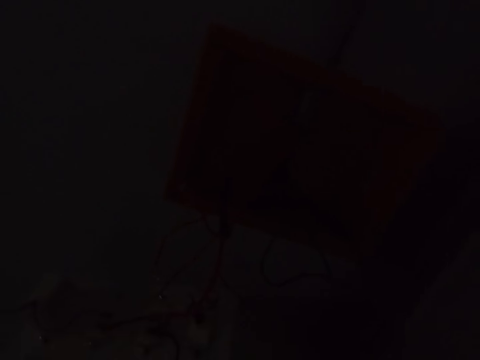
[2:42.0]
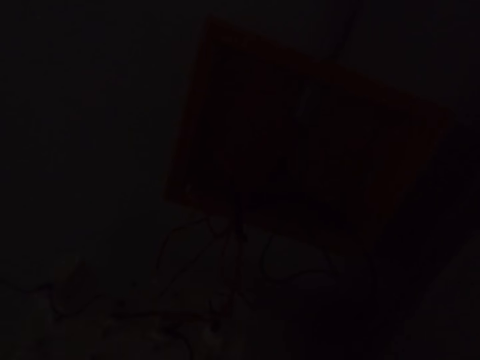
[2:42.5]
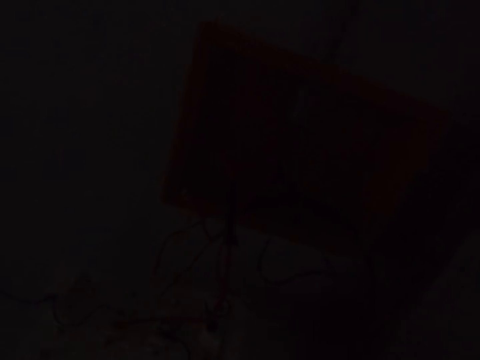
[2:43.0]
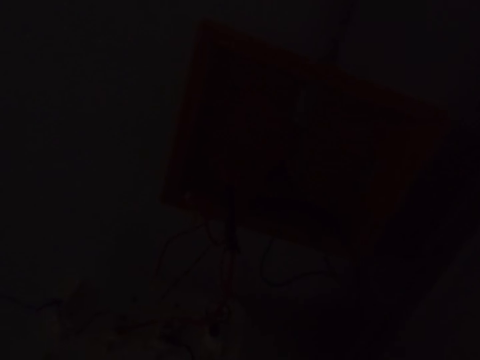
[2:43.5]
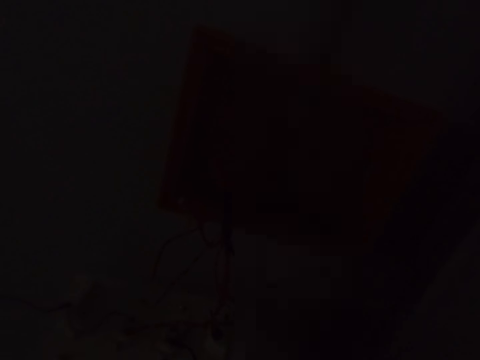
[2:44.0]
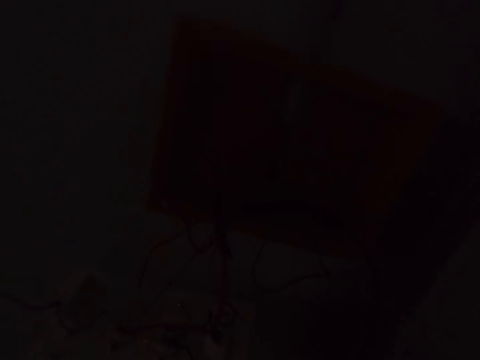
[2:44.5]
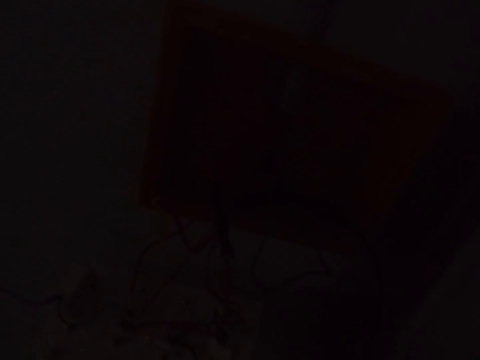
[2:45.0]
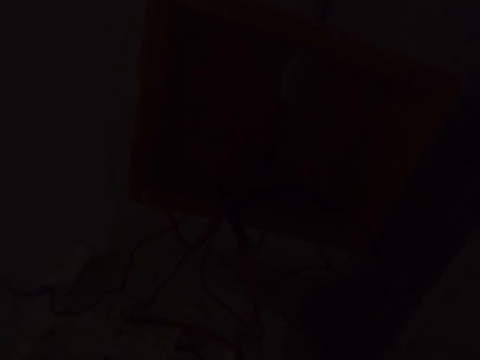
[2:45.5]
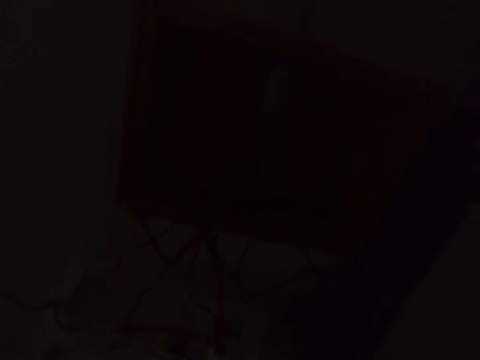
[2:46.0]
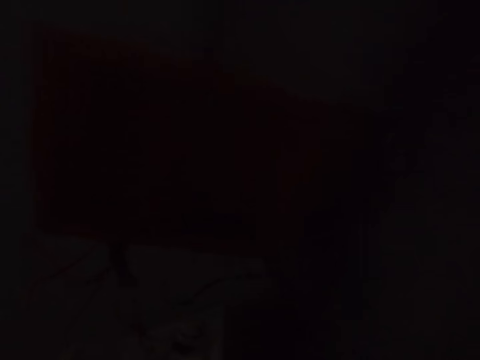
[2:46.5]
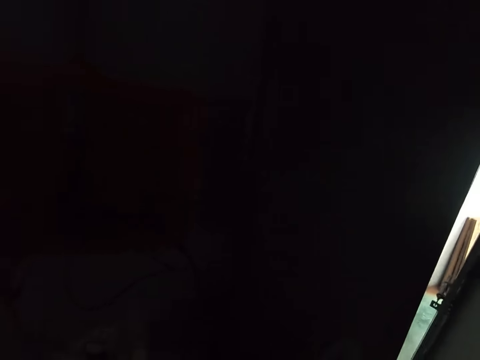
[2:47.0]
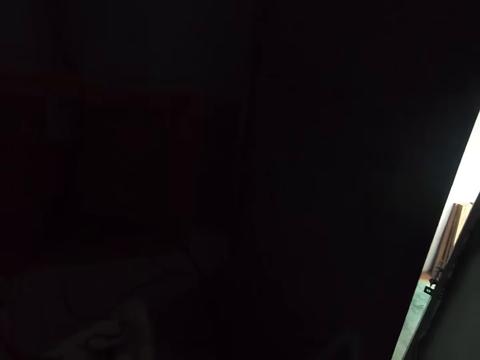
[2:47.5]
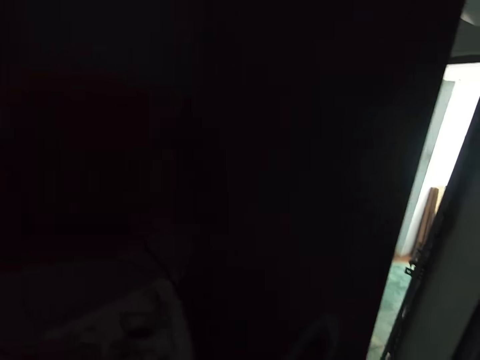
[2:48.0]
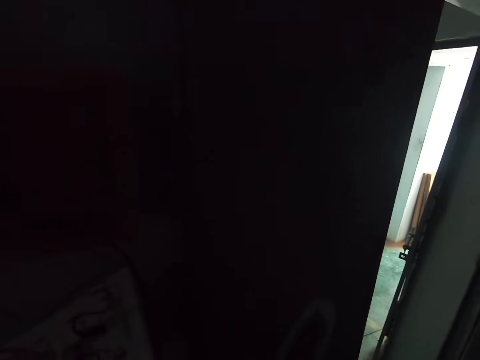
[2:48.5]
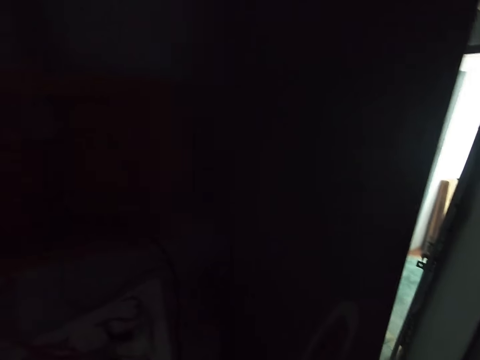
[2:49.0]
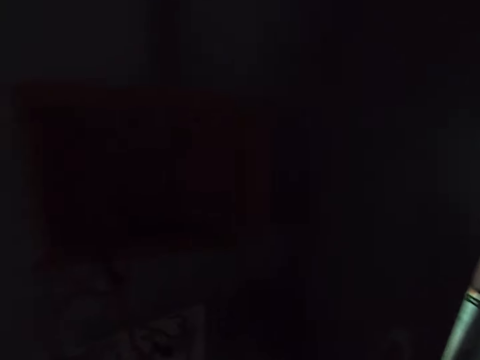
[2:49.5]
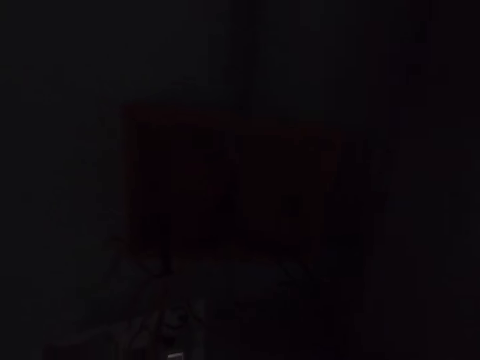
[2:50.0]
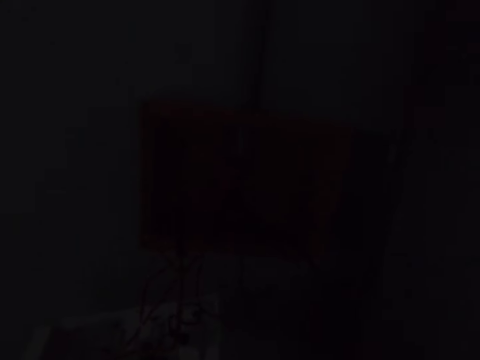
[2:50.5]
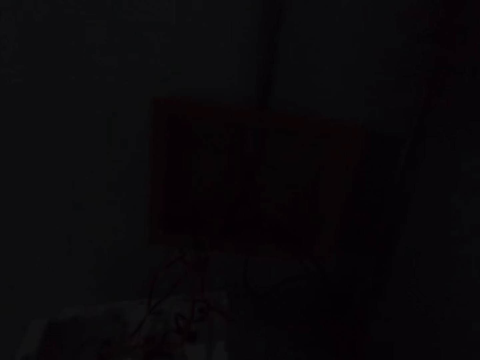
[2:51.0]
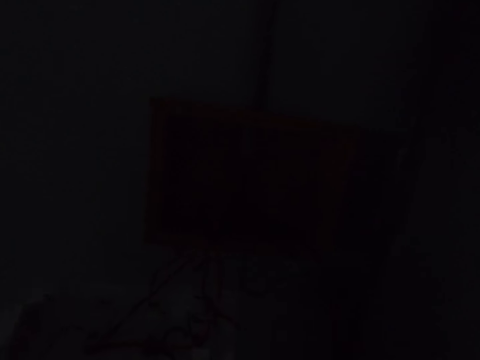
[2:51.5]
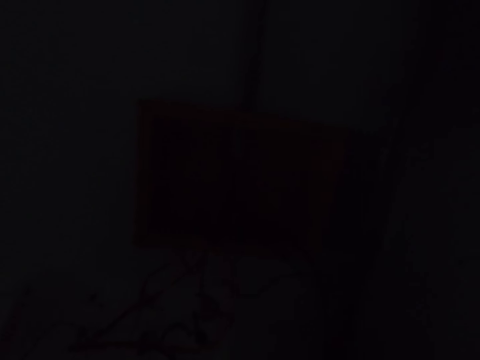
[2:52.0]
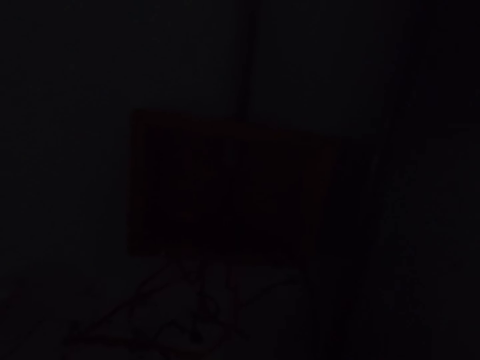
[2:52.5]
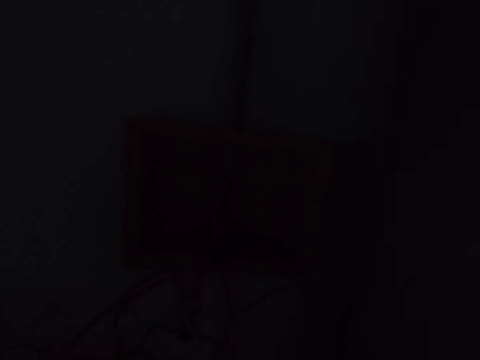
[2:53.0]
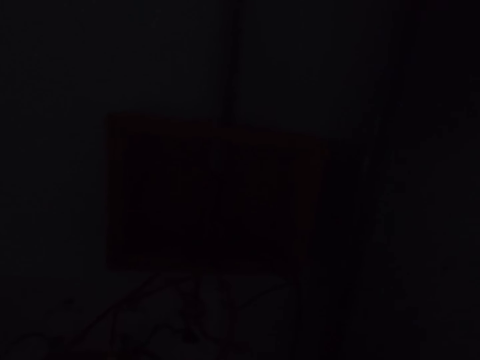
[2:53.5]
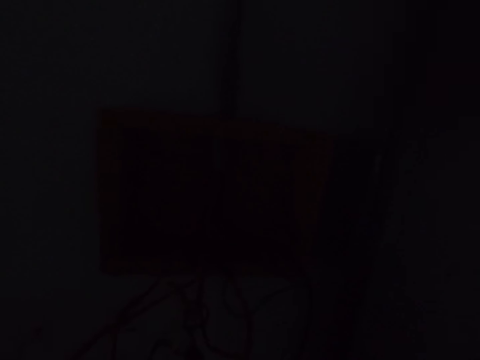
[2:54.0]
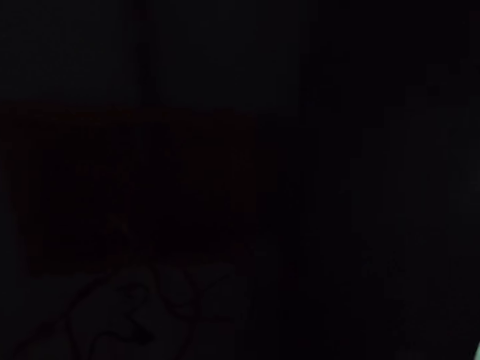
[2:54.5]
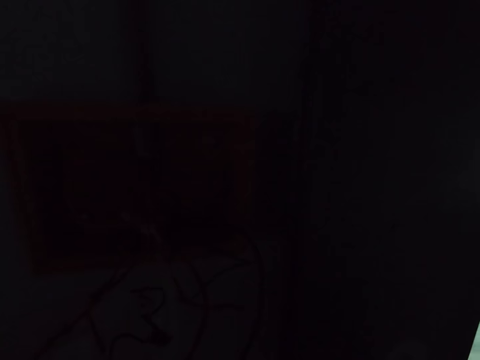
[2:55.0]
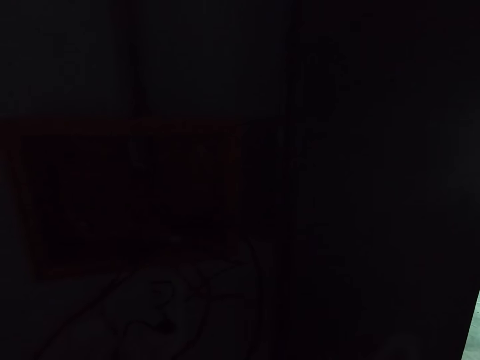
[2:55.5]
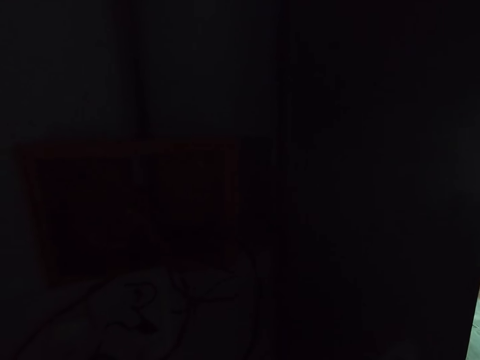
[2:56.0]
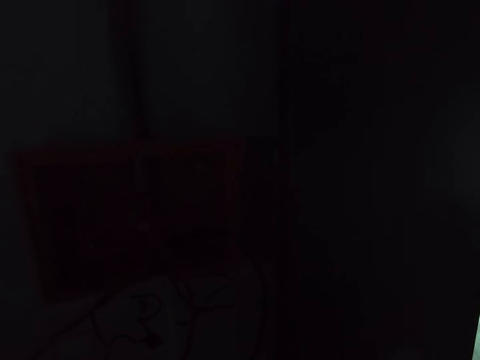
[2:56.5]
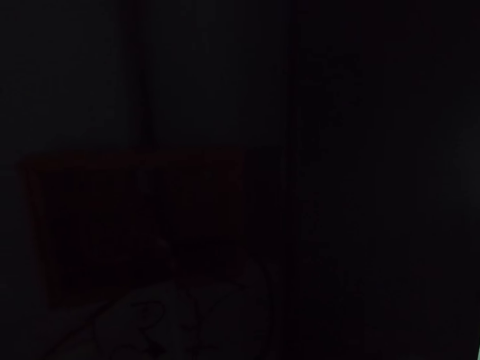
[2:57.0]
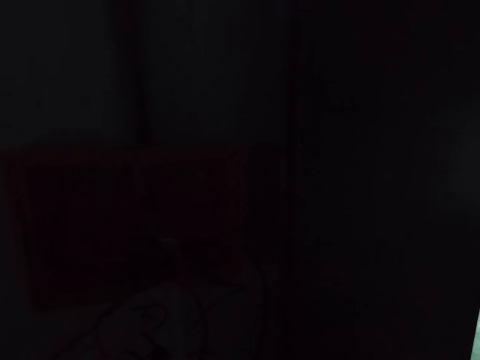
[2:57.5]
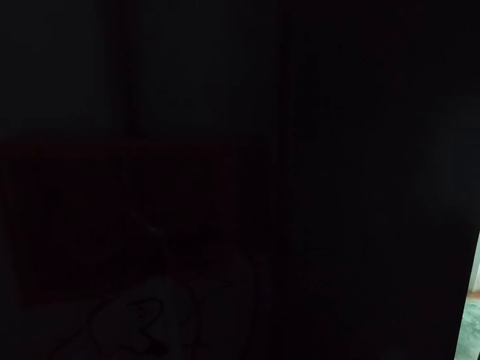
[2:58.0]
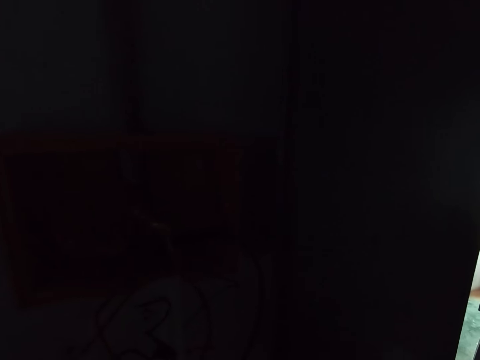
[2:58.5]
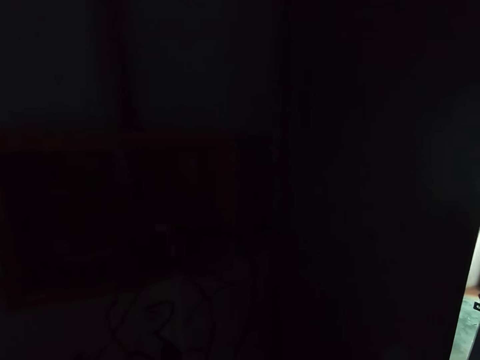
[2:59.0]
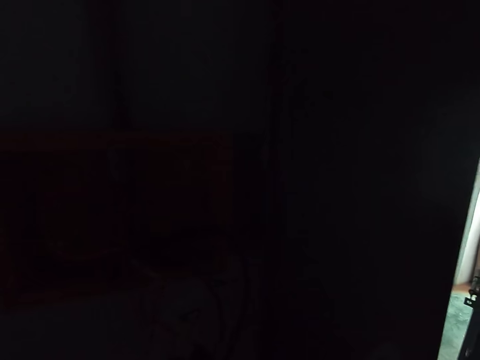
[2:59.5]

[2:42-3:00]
The camera wearer loosens the switch screws. They converse with a man. They sharpen an electric cable.

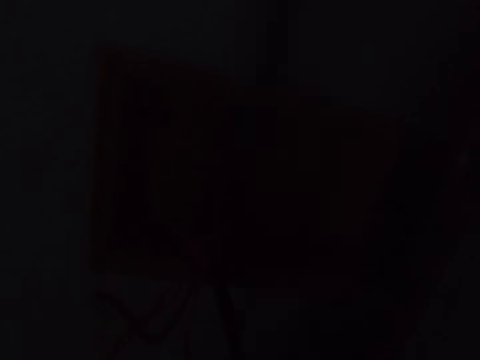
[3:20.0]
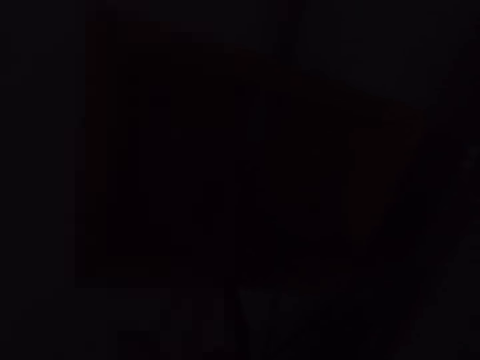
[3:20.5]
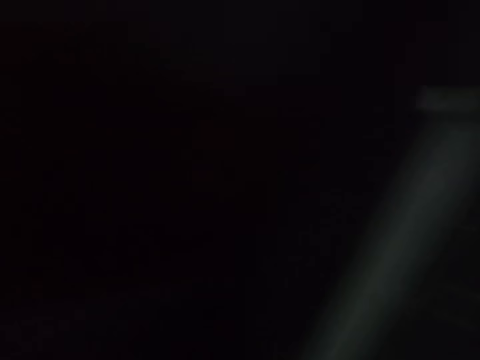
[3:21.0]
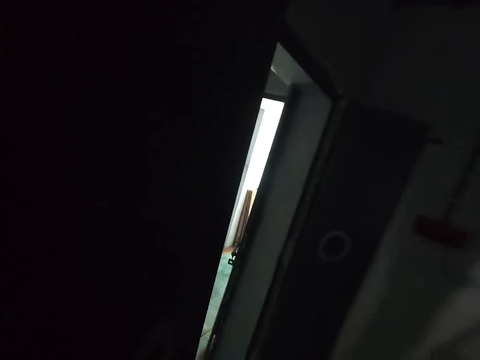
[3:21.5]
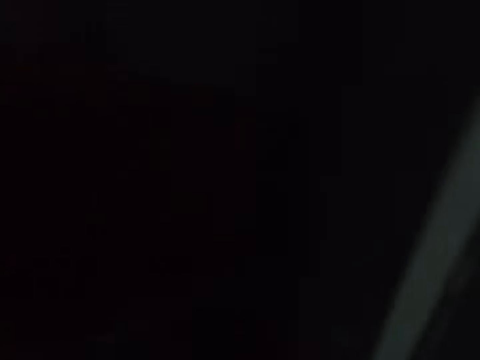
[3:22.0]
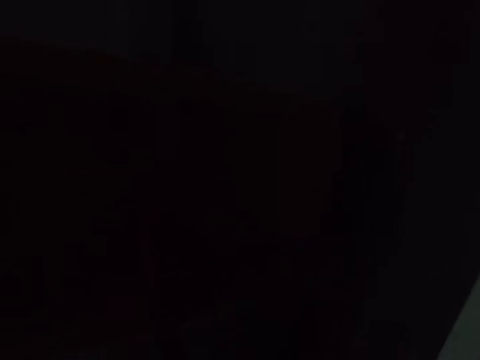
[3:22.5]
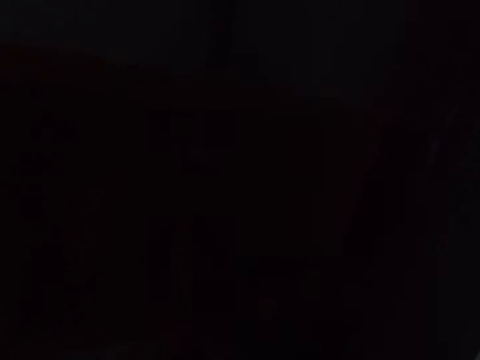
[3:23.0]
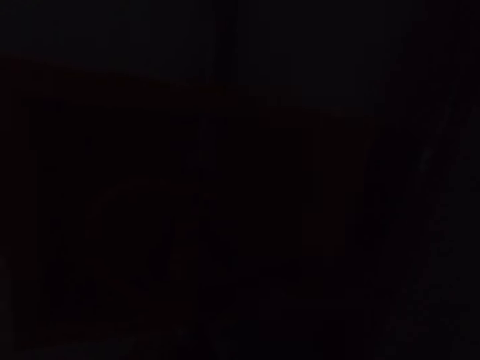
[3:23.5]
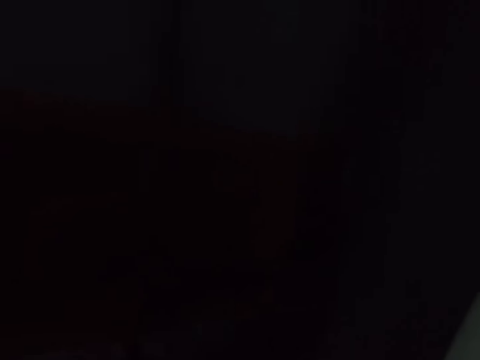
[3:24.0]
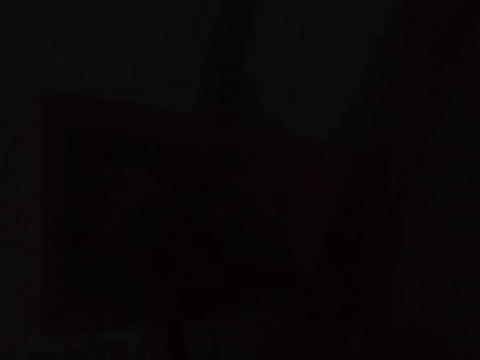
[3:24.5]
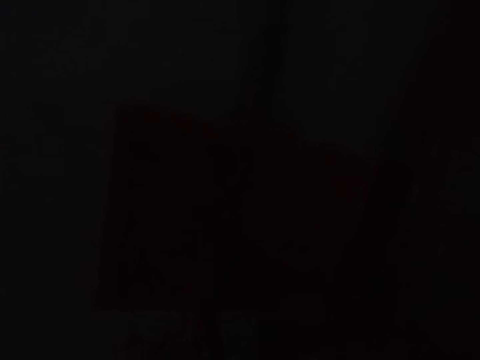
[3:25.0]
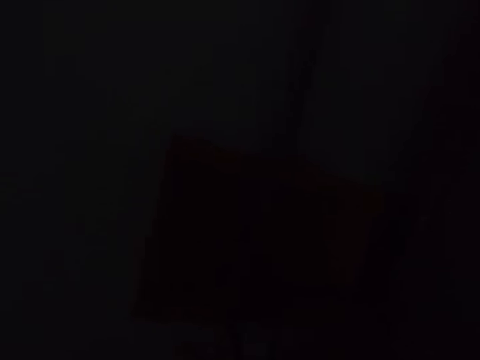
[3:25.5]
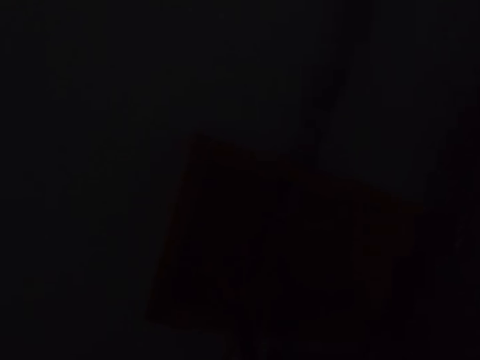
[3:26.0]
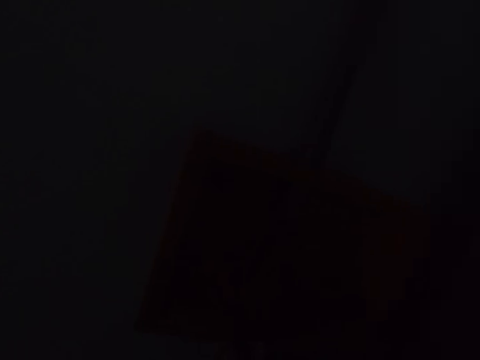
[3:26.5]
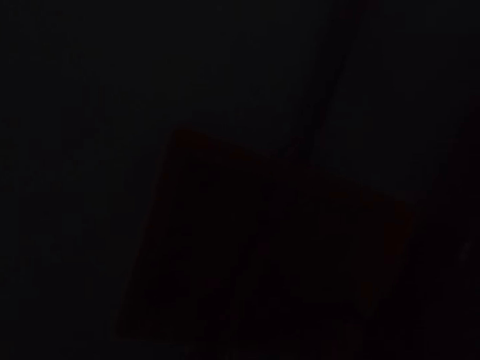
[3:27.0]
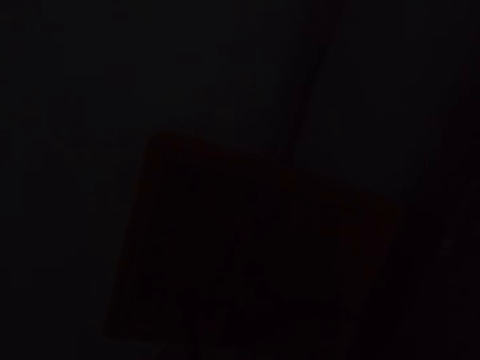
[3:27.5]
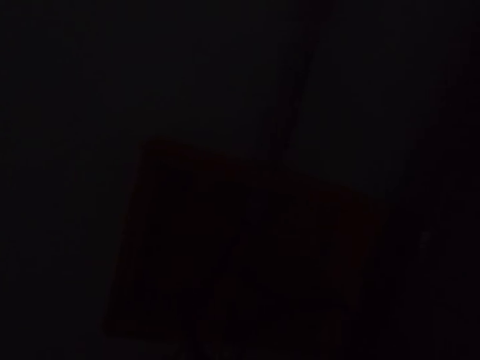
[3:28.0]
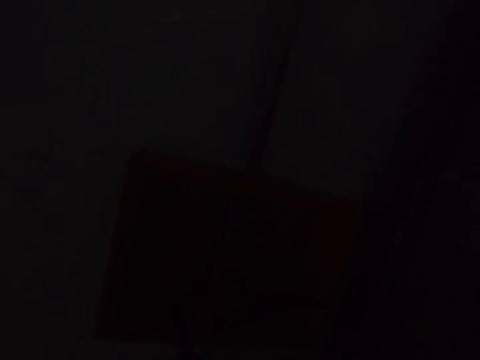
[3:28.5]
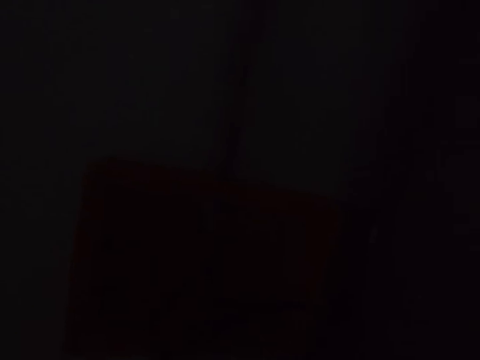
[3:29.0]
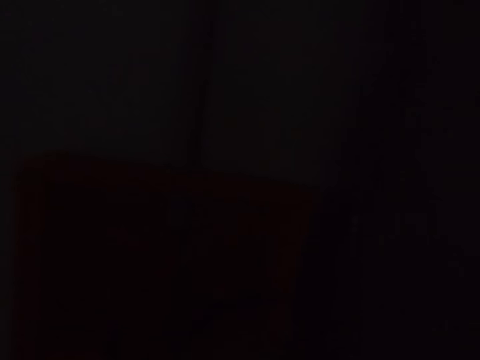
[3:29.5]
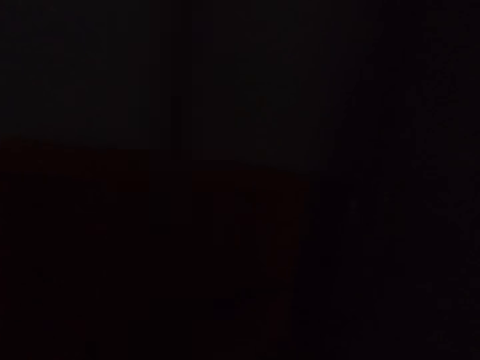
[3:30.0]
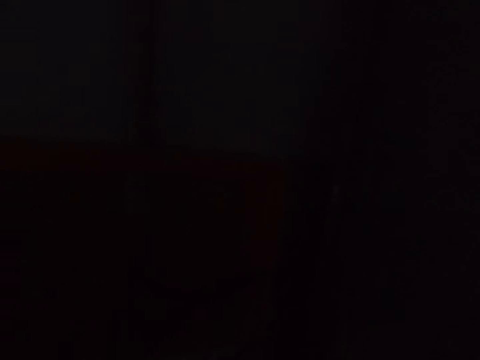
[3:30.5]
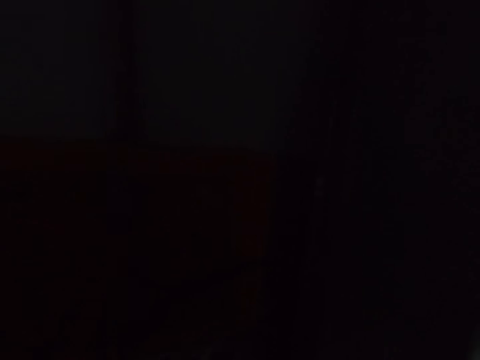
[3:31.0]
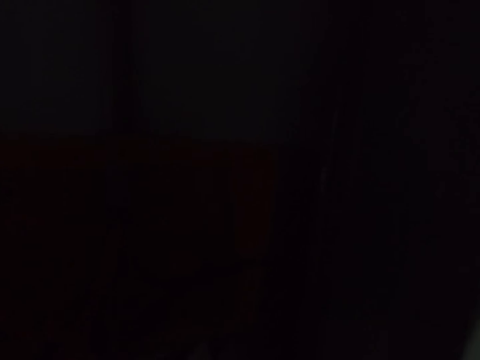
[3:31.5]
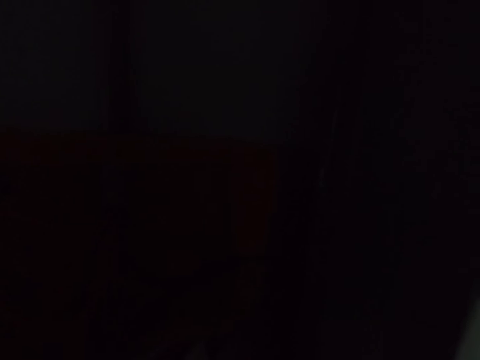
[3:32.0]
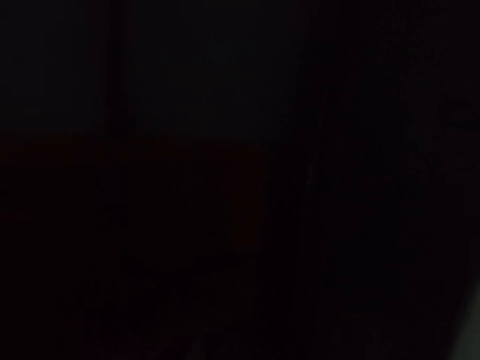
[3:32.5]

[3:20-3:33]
The camera wearer looks around. They work on the electric box cables.
